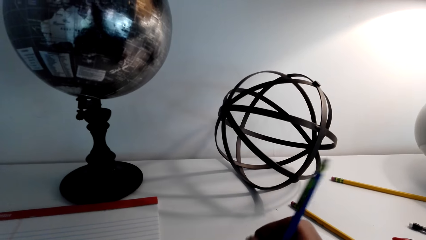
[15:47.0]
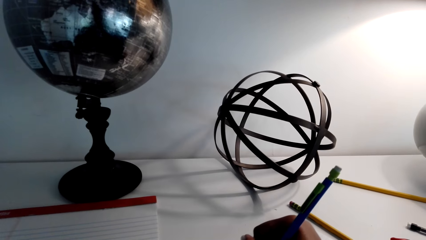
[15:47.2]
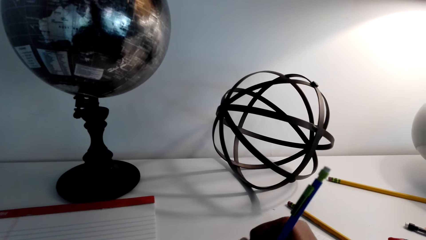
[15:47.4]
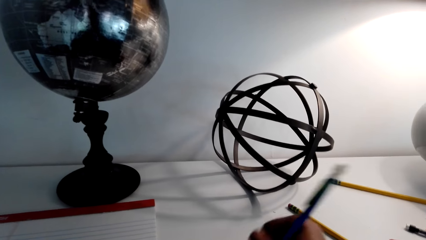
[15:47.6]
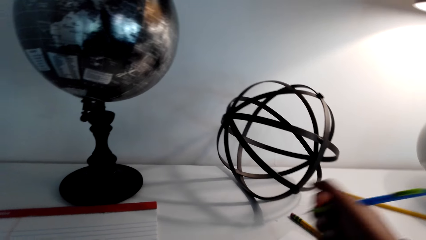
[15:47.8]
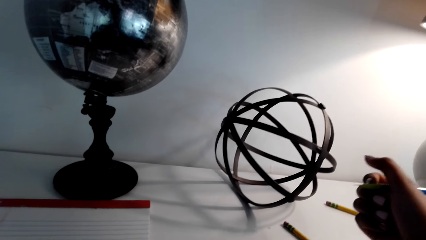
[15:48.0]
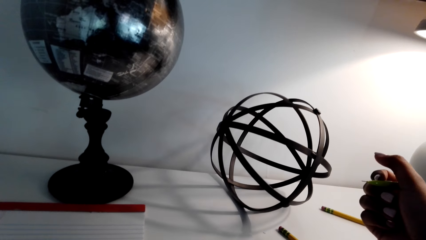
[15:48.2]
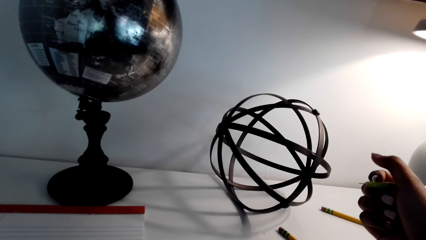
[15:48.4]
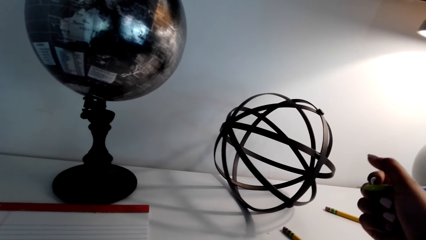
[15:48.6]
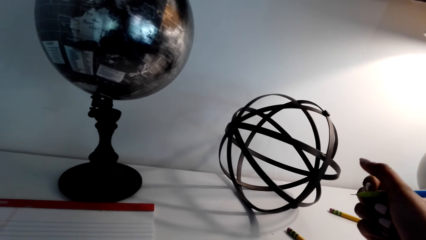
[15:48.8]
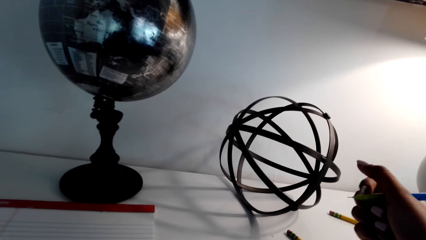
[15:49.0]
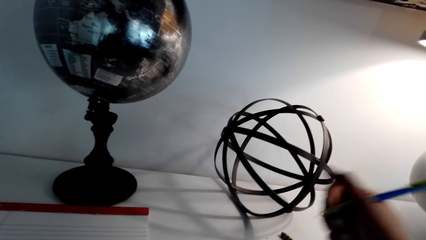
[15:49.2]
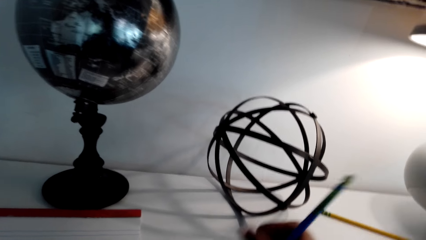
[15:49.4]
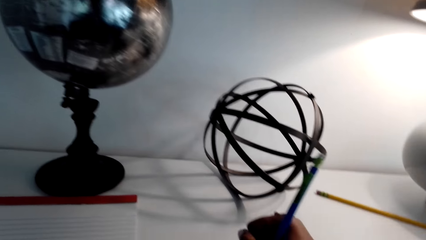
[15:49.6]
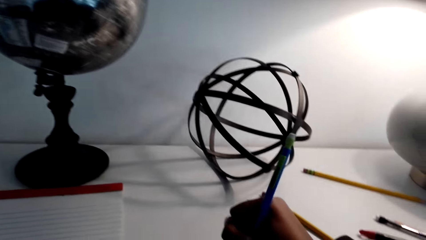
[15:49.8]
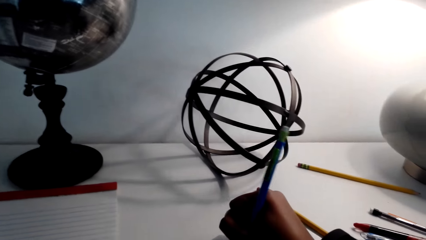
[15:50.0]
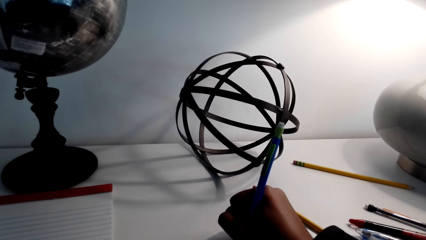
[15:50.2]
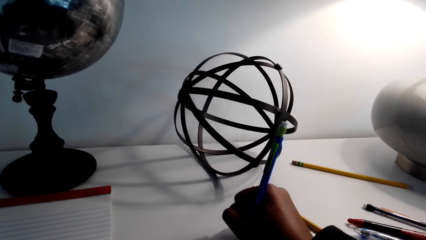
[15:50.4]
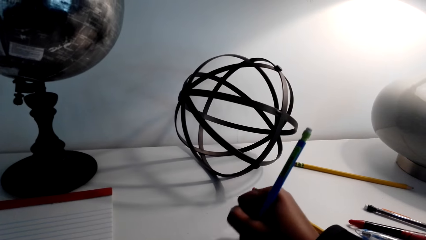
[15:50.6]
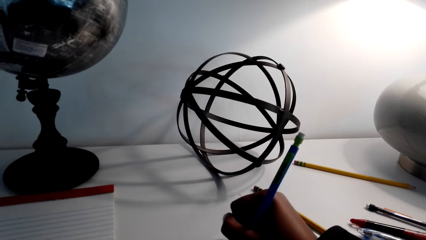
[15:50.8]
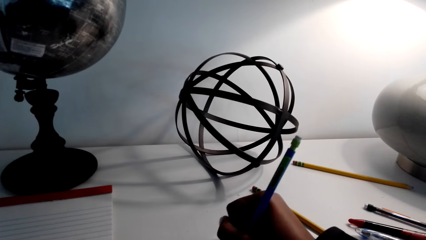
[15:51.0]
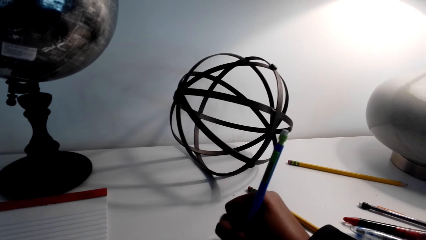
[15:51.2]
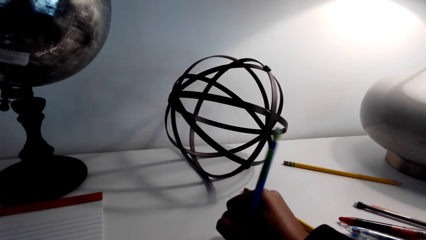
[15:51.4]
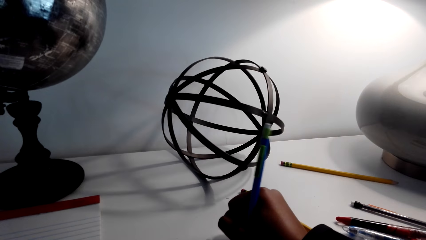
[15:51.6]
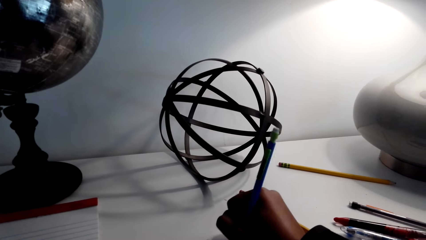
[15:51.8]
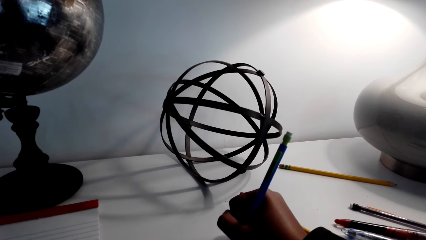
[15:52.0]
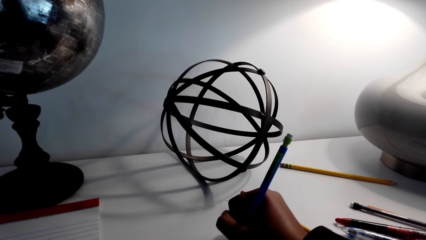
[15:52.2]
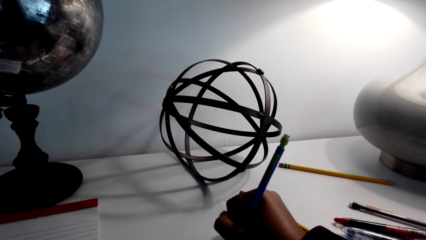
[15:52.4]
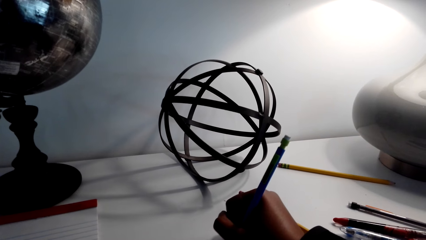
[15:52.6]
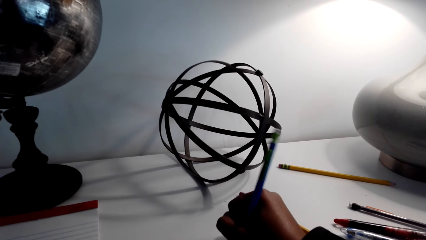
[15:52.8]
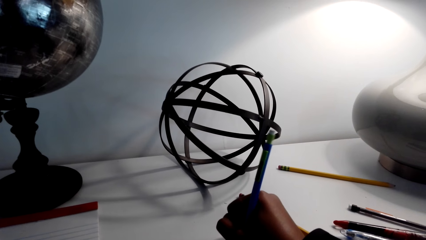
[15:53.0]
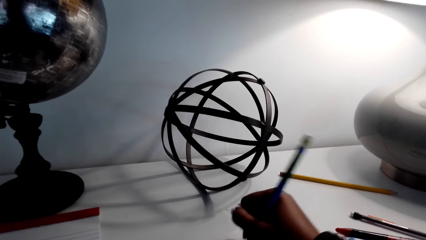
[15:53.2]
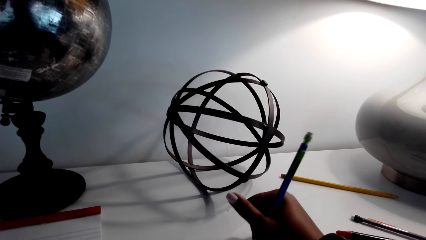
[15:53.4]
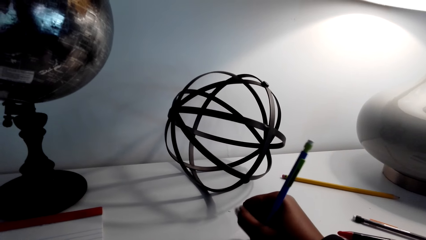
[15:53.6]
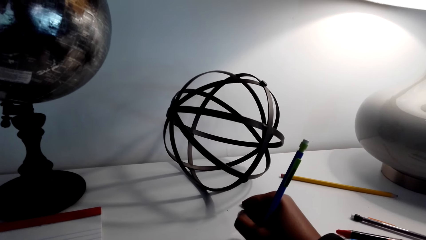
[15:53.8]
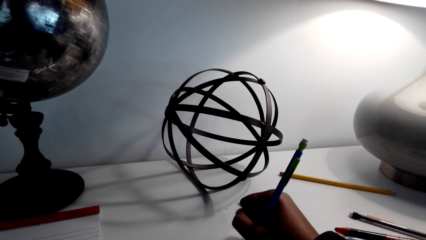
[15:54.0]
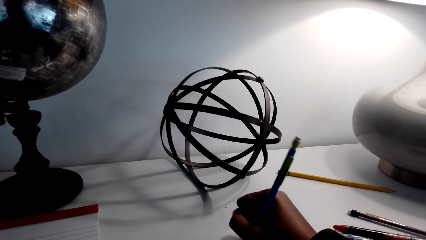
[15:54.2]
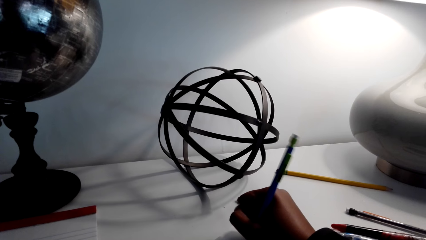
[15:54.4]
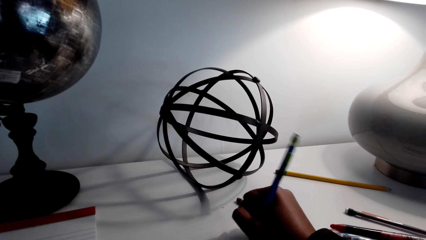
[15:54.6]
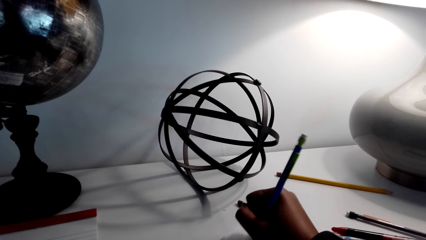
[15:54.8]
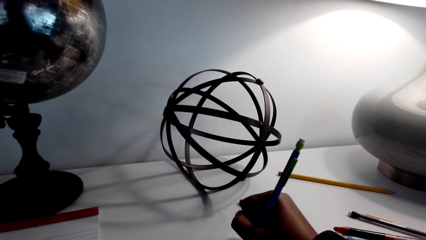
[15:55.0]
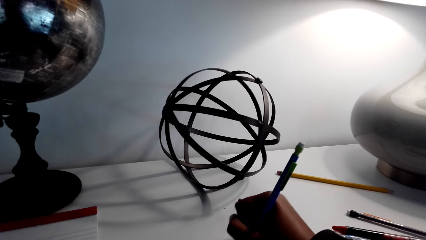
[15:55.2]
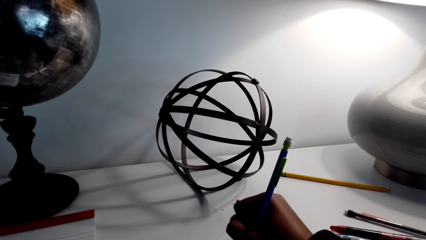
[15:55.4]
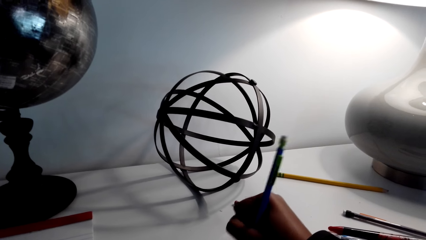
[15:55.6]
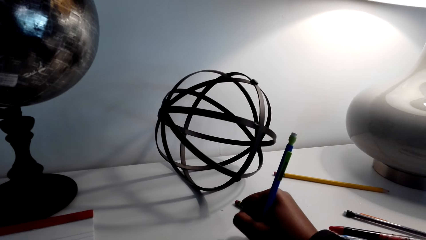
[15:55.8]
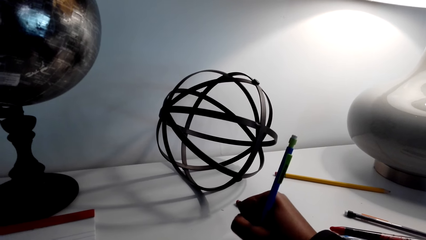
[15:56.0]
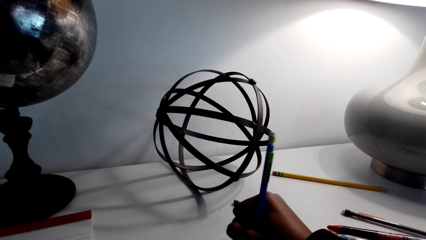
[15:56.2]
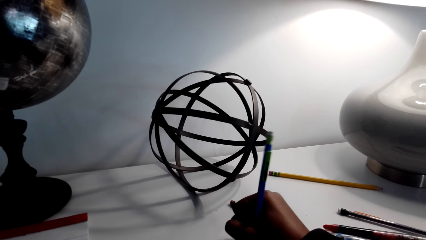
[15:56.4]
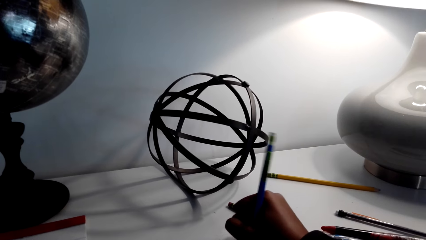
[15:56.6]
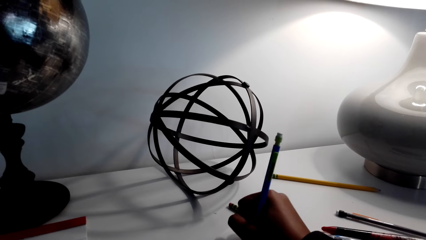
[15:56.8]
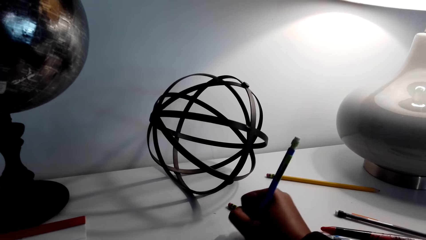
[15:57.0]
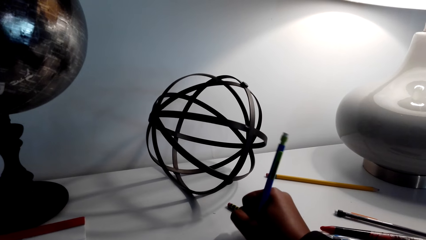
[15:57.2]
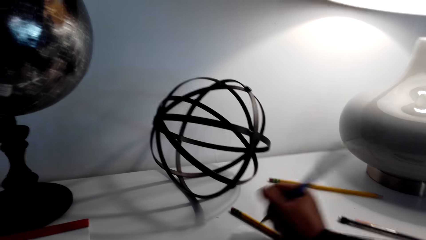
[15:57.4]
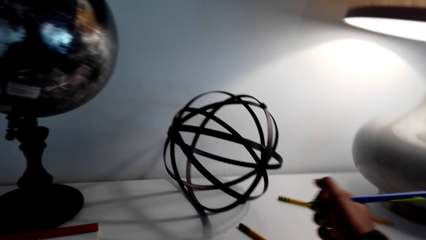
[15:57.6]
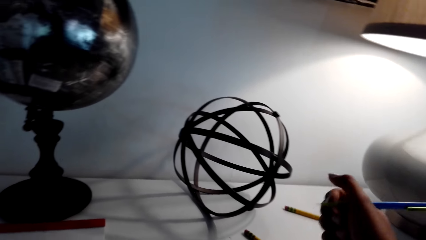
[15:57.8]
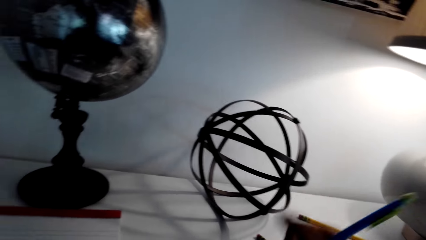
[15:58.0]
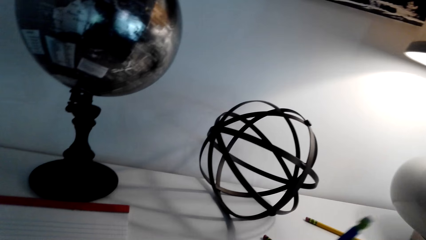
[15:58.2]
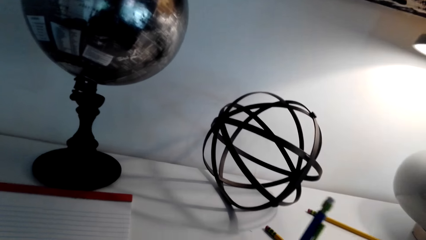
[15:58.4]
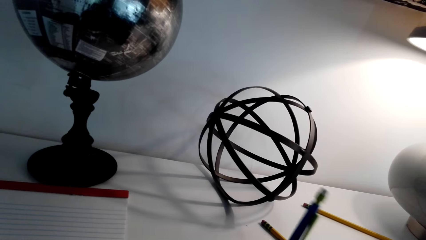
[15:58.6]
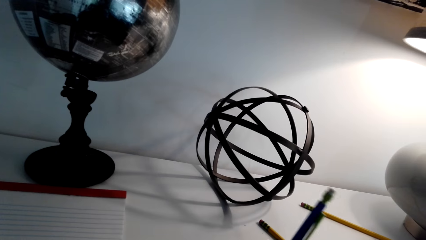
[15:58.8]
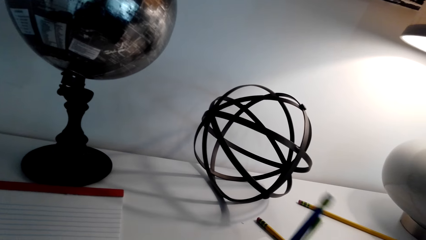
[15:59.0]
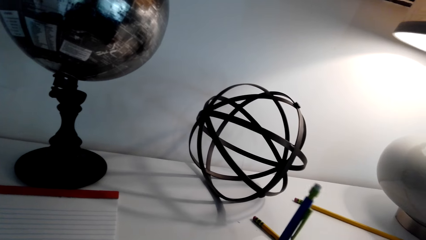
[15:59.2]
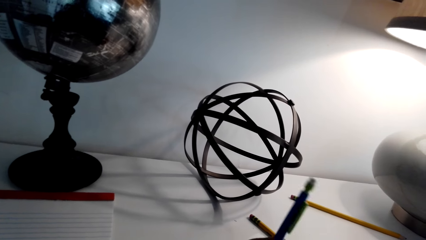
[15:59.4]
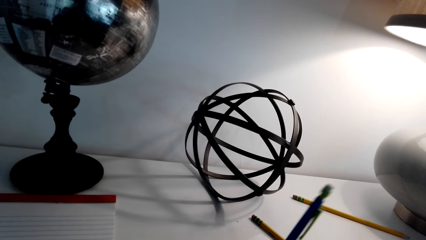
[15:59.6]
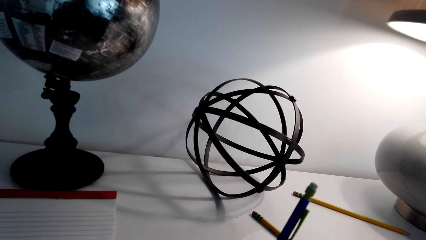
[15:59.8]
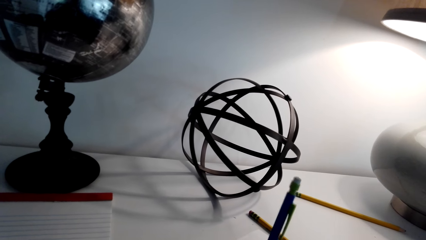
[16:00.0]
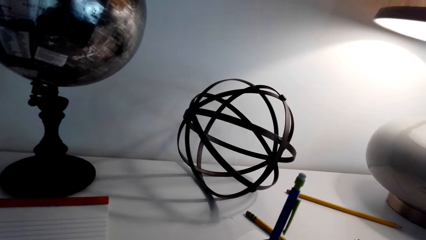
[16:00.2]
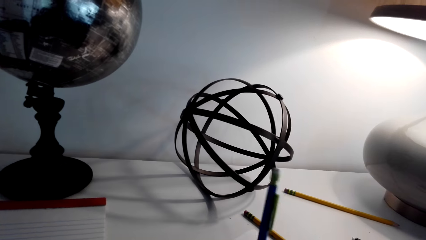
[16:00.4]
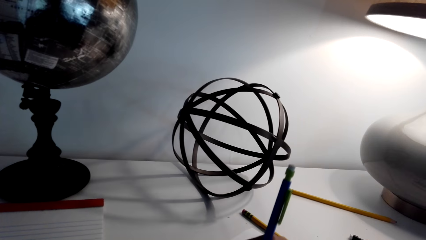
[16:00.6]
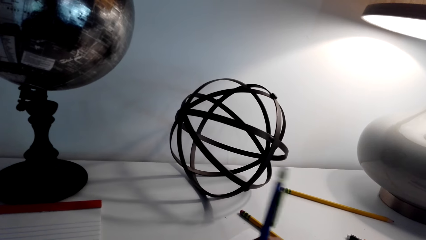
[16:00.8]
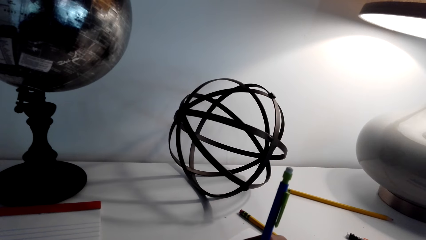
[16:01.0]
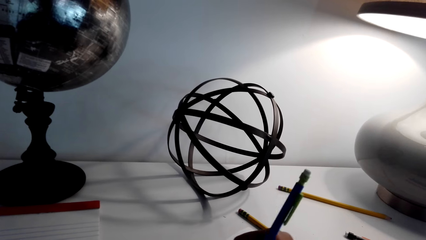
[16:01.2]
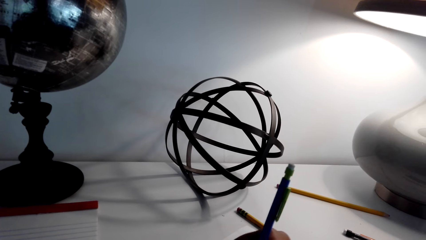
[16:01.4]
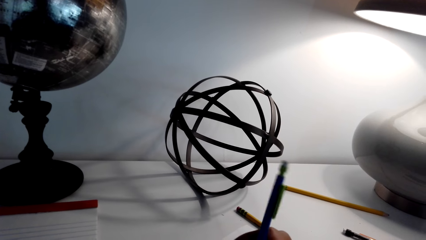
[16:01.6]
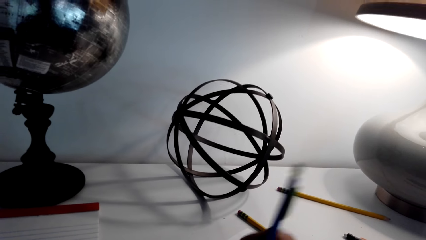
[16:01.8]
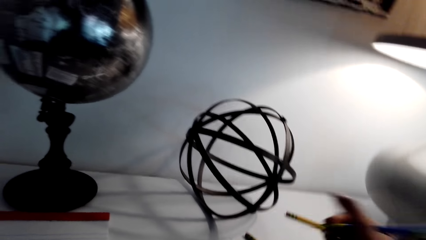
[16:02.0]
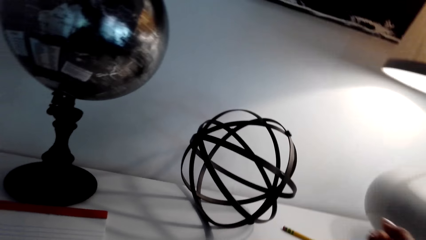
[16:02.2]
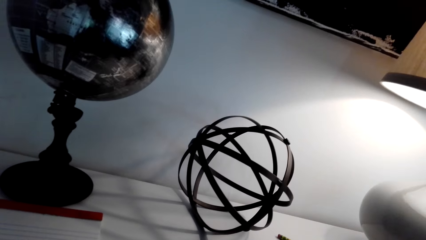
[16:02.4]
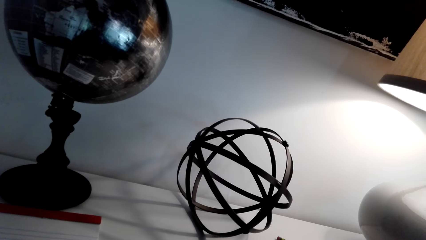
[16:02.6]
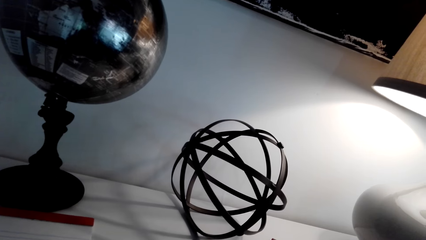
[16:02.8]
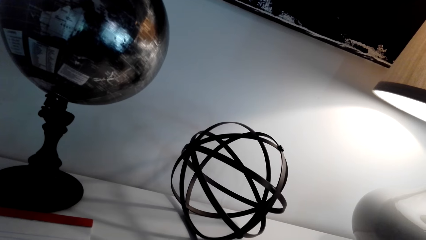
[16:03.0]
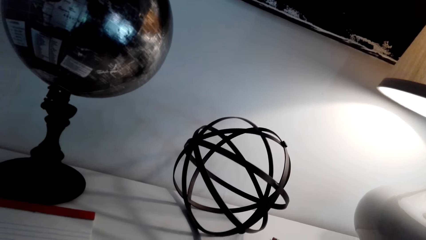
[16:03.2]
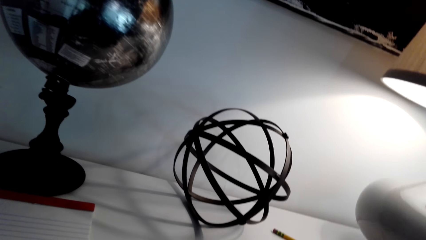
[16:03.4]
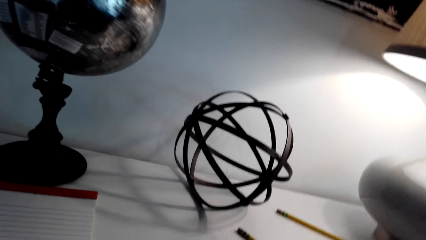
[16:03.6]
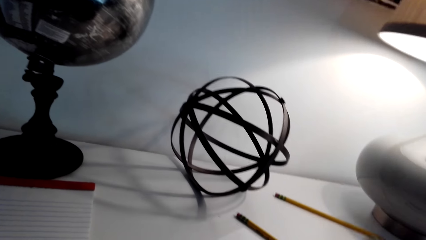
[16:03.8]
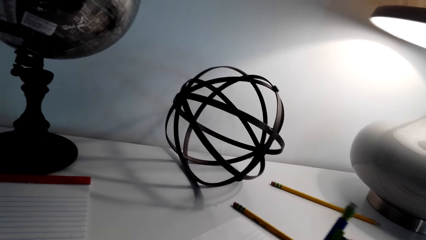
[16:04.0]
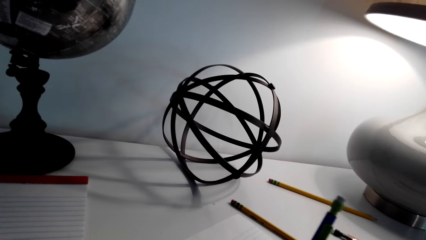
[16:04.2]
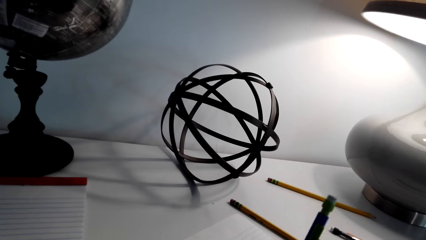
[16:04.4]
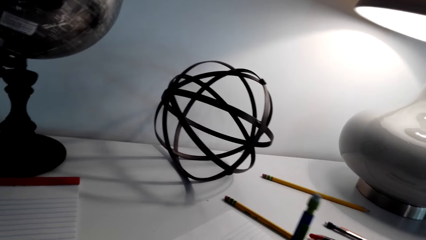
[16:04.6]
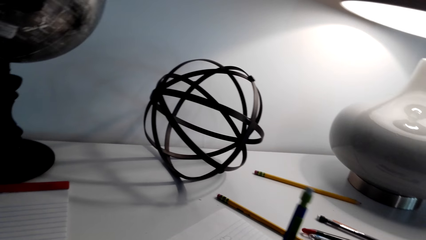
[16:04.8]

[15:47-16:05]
The camera wearer lifts his hand from the paper. He draws on the paper with a pencil. He moves his hand on the paper. He draws on the paper with the pencil. He lifts his hand.
